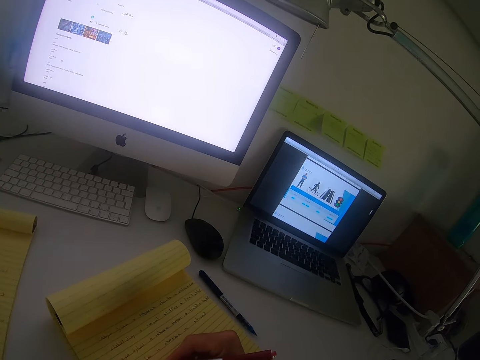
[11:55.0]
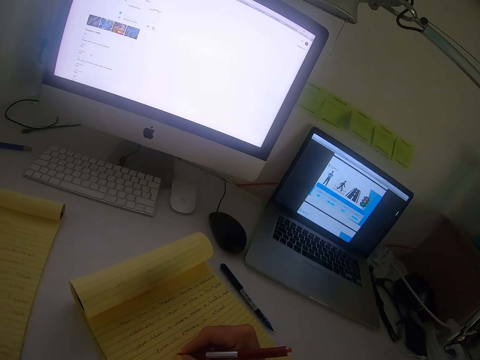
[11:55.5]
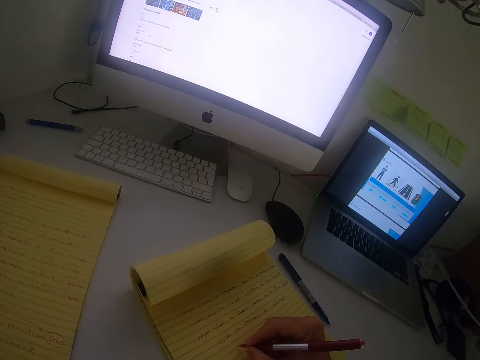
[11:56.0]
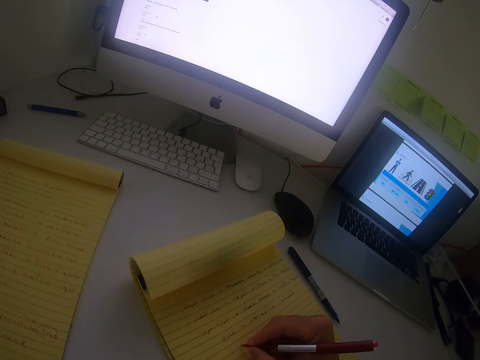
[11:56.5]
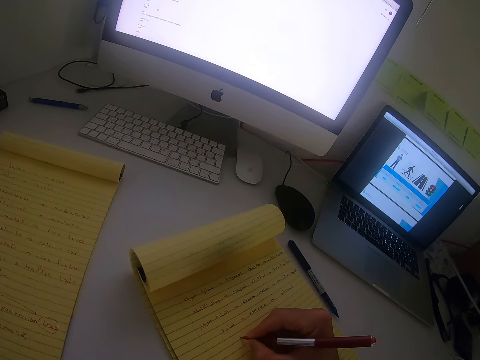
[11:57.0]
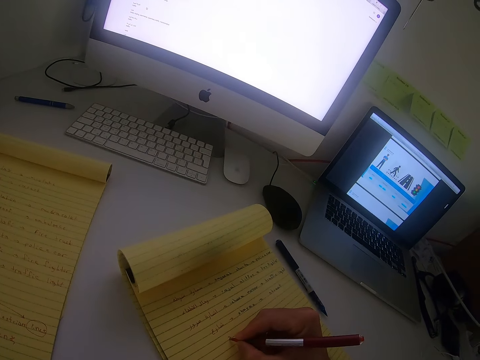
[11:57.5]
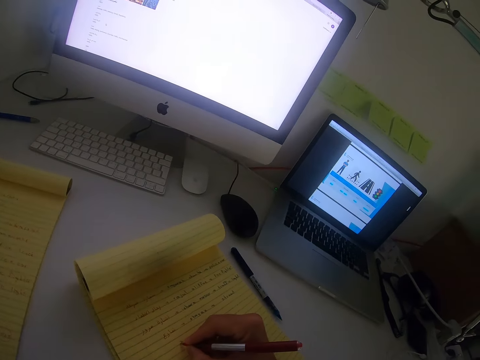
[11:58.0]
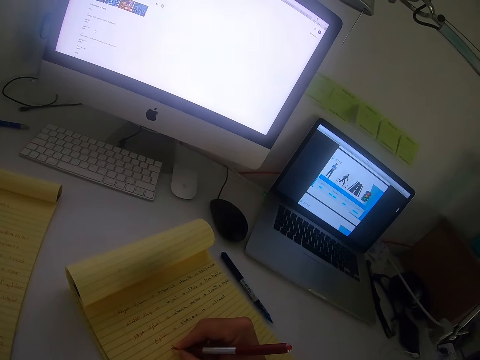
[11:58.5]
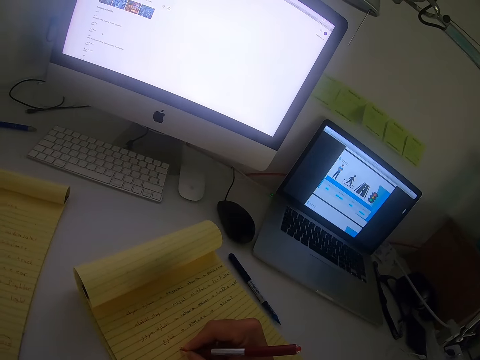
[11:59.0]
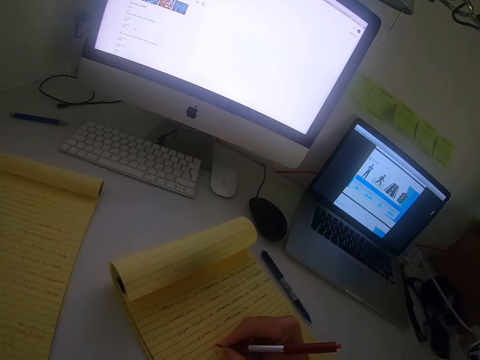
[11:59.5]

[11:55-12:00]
The camera wearer writes on the book with the red pen. They glance at the laptop.

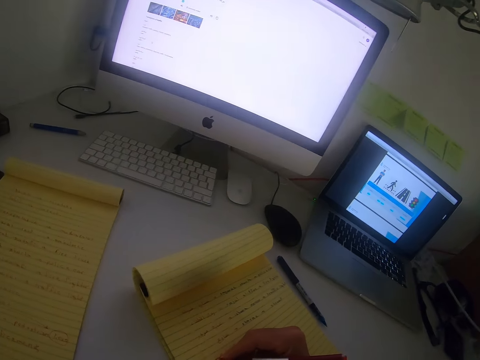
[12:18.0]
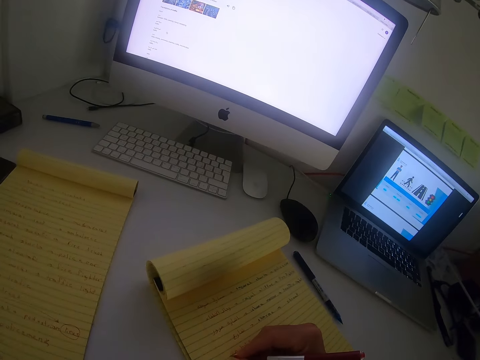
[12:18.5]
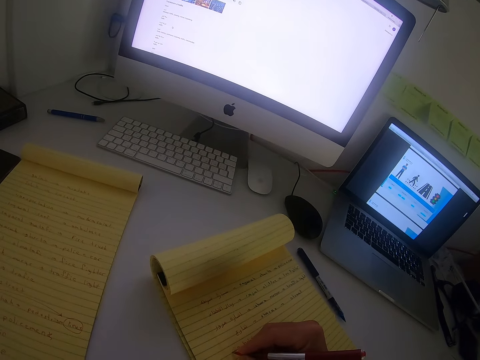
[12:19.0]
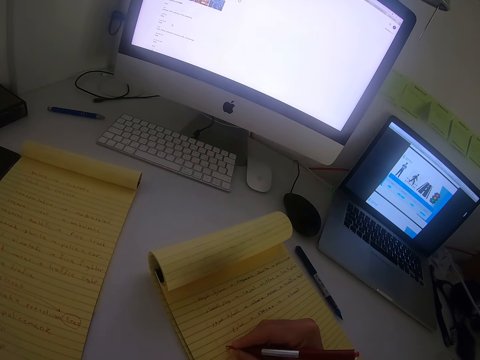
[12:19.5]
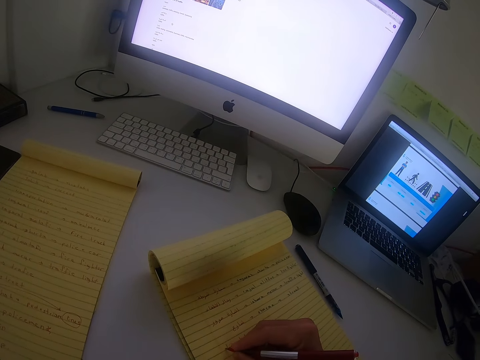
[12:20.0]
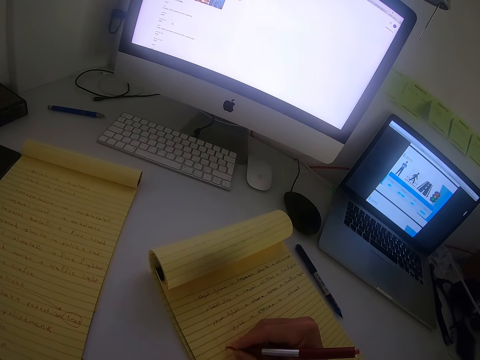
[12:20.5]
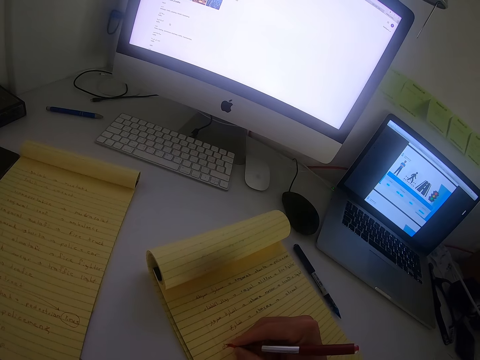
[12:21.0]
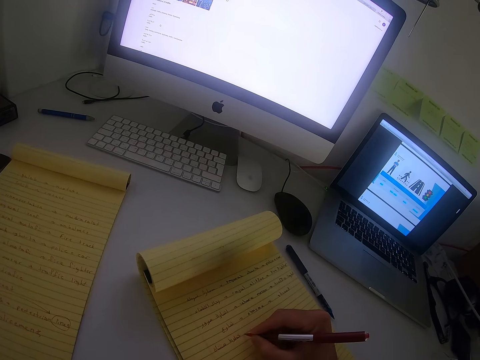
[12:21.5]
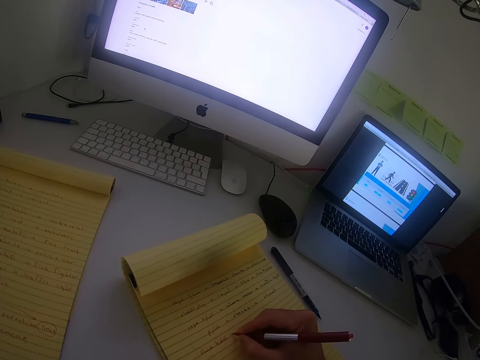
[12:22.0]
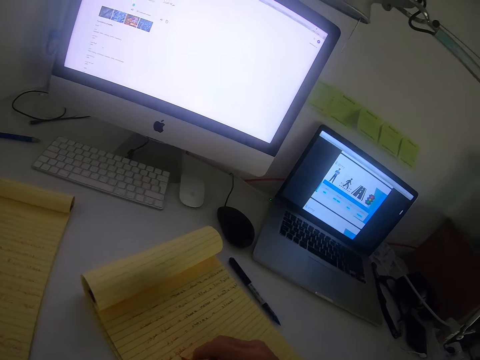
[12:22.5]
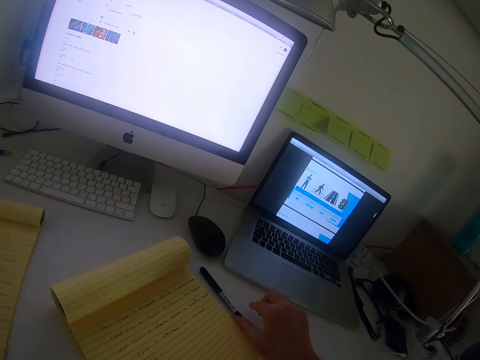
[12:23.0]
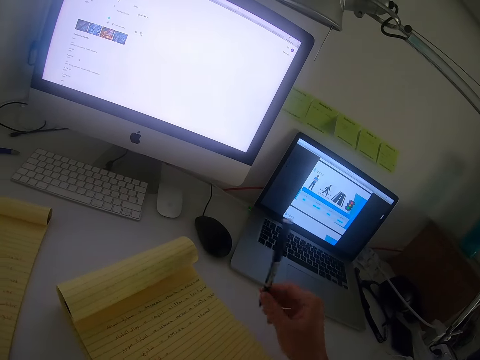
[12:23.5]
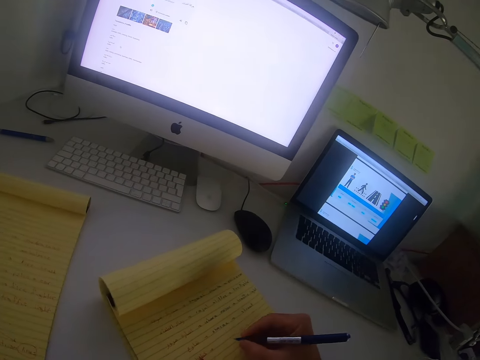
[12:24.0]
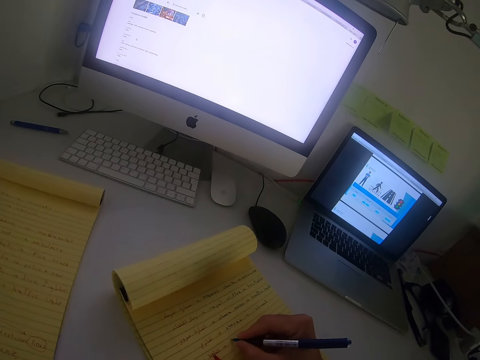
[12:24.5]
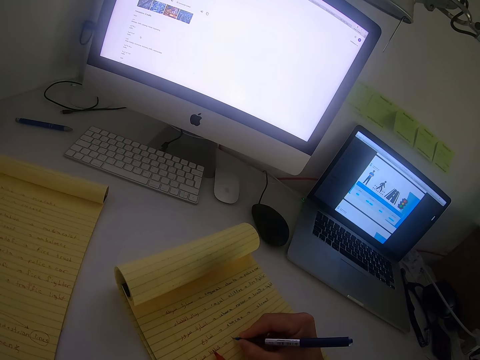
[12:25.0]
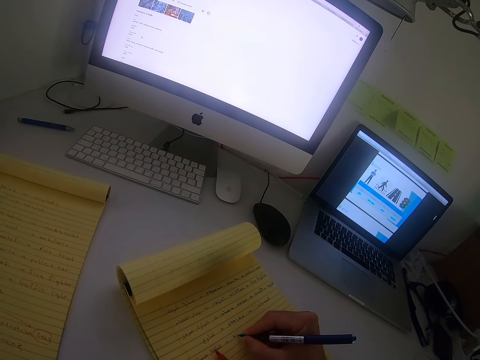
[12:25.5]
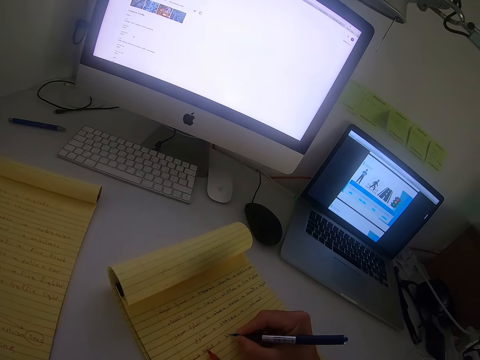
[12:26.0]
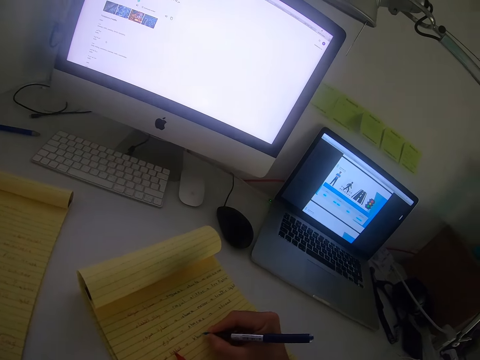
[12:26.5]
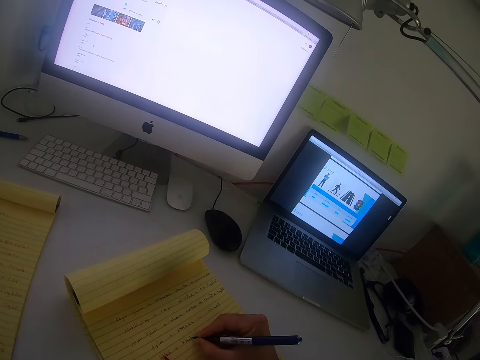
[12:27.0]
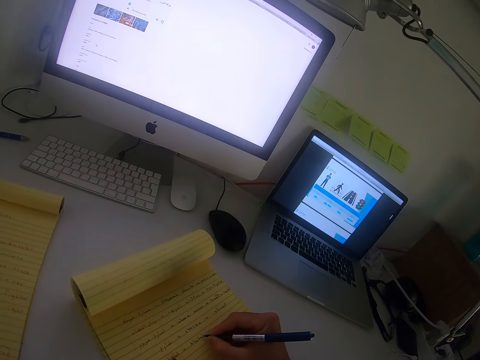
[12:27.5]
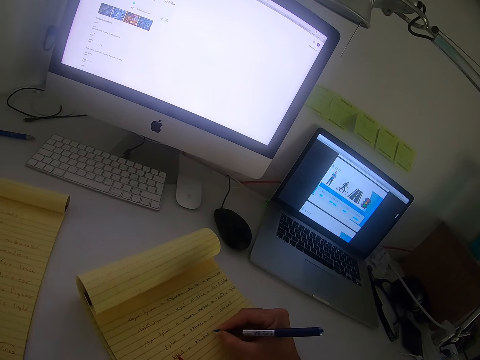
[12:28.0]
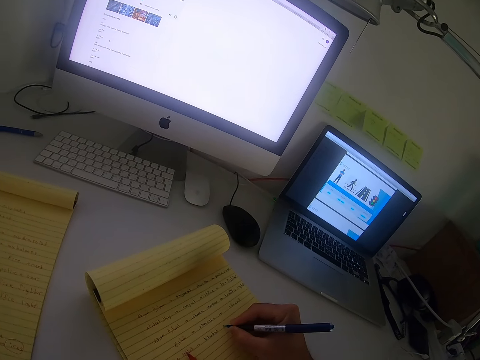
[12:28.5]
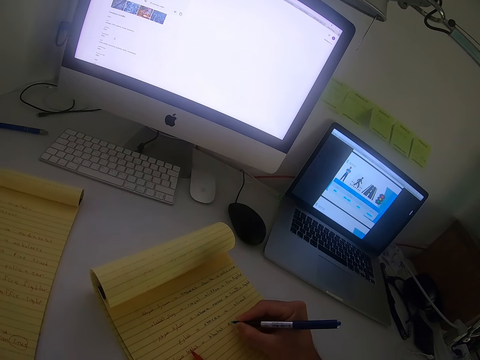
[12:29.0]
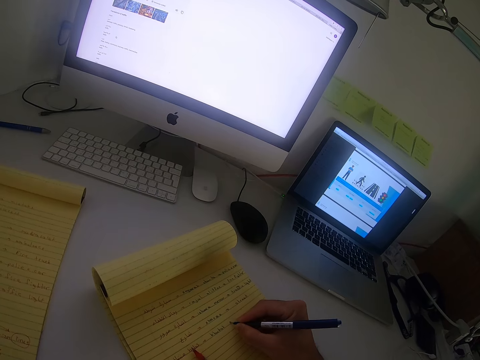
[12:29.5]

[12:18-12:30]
The camera wearer writes on the book with the red pen. They drop the red pen on the book. They pick up the blue pen. They write on the book with the blue pen.

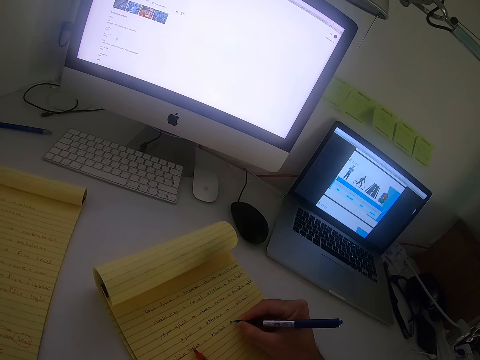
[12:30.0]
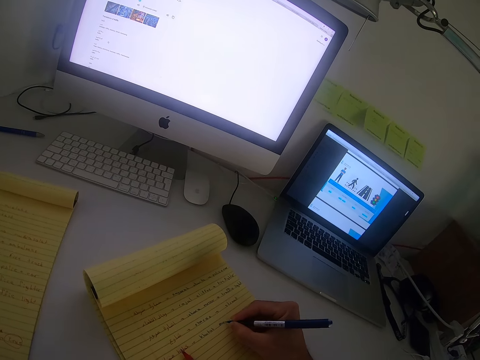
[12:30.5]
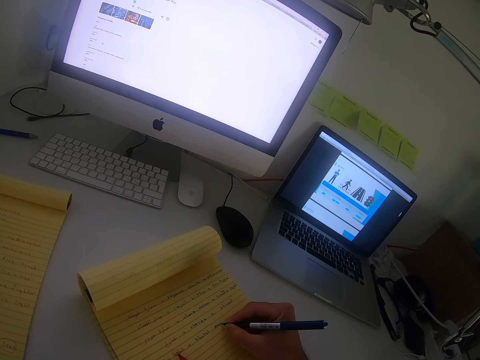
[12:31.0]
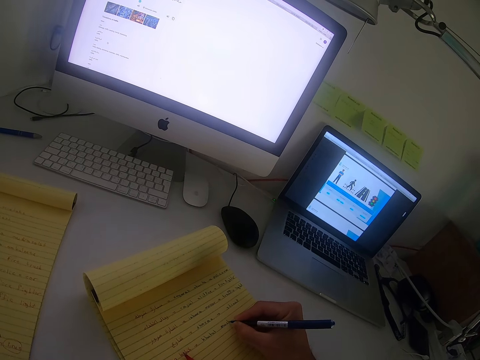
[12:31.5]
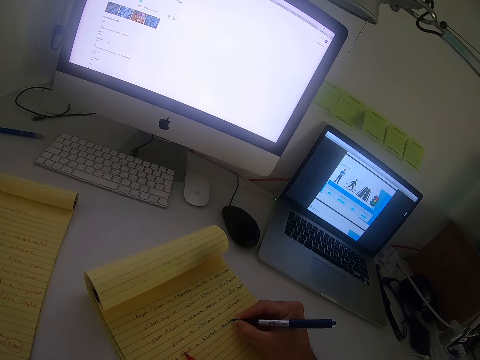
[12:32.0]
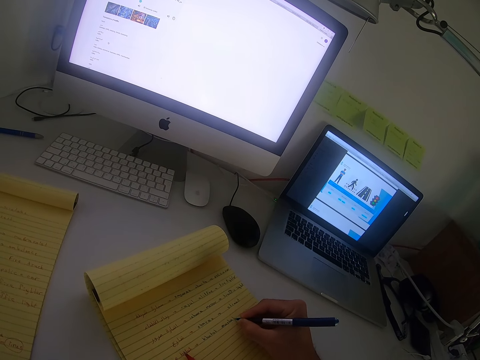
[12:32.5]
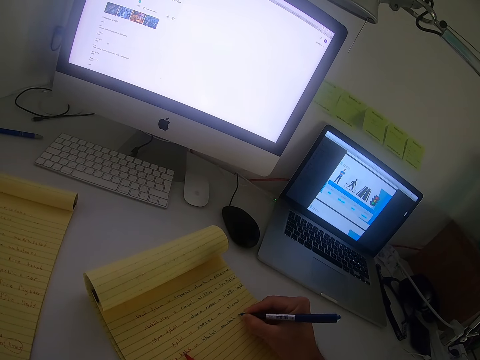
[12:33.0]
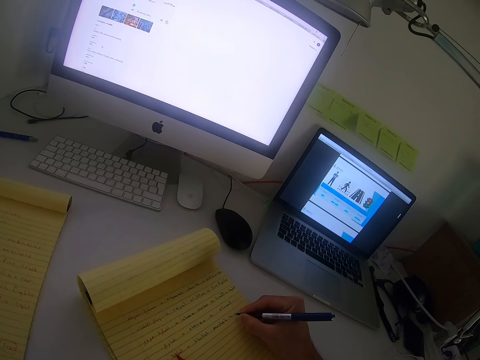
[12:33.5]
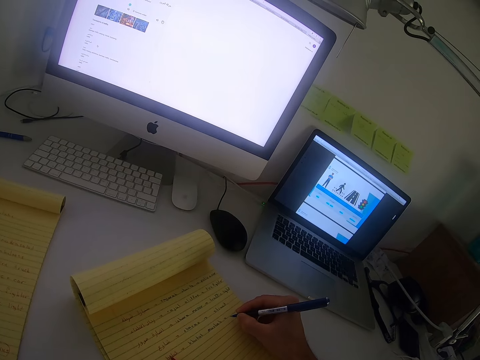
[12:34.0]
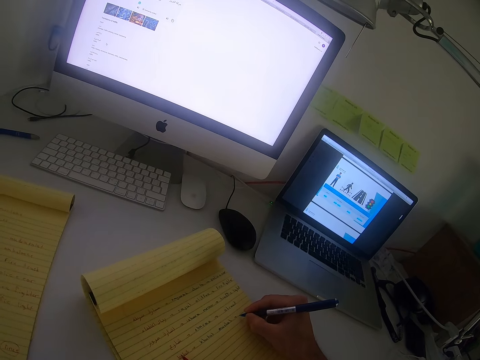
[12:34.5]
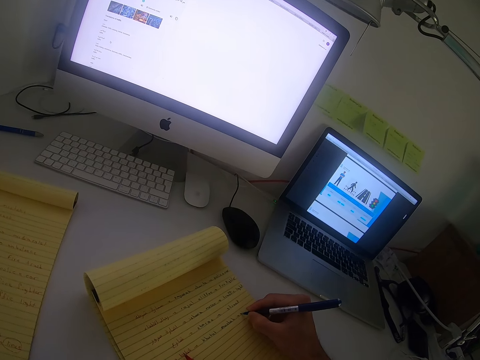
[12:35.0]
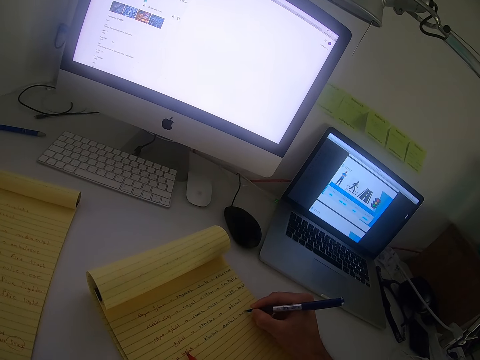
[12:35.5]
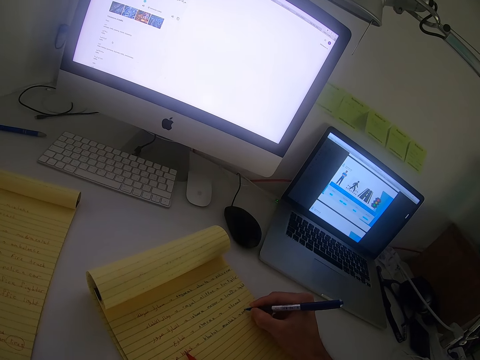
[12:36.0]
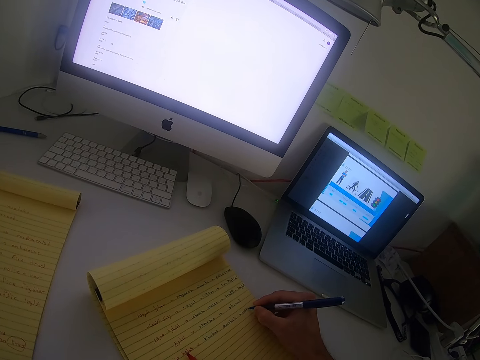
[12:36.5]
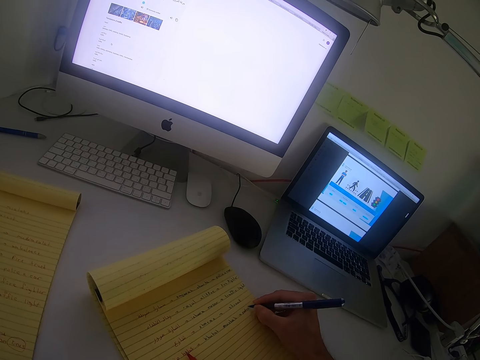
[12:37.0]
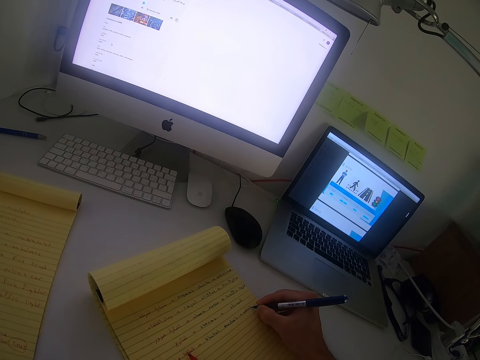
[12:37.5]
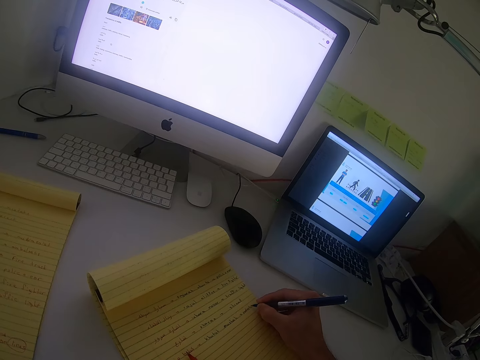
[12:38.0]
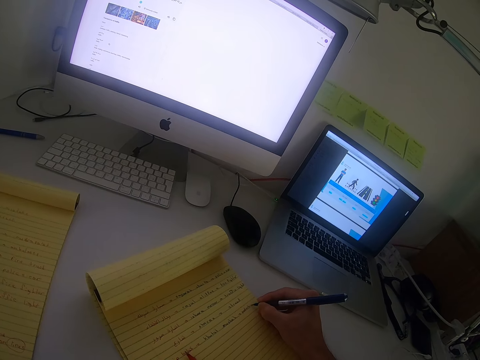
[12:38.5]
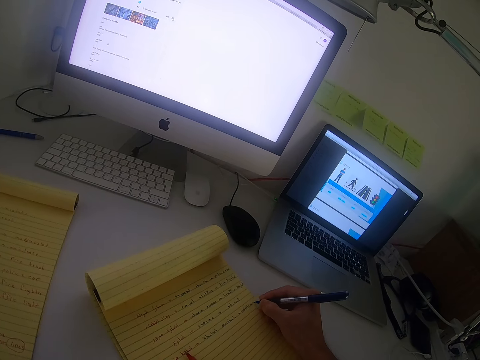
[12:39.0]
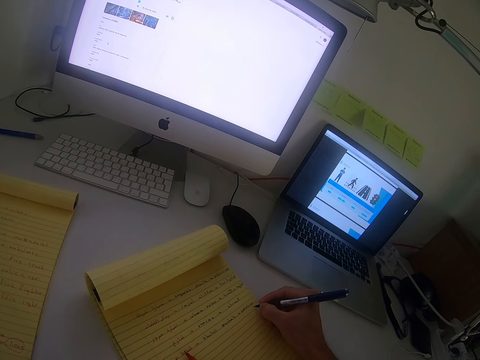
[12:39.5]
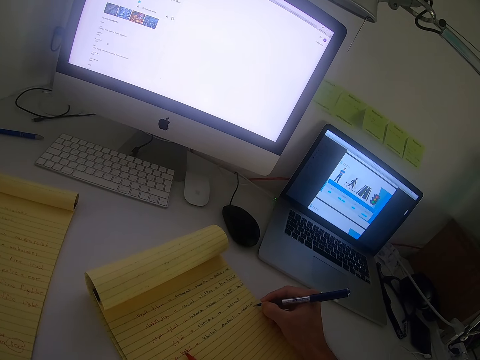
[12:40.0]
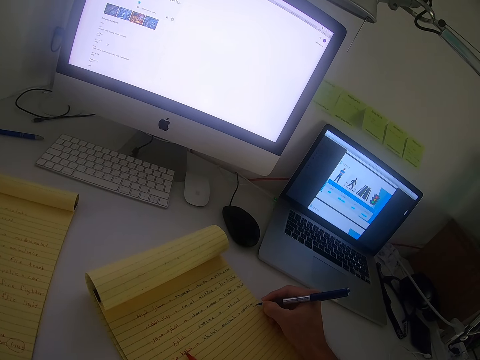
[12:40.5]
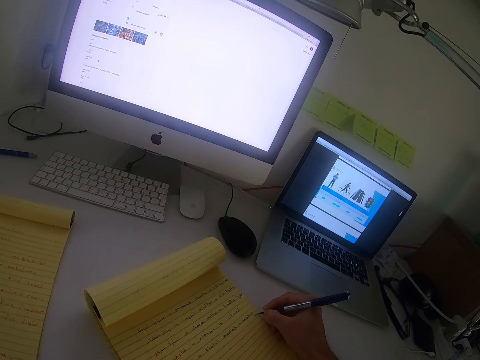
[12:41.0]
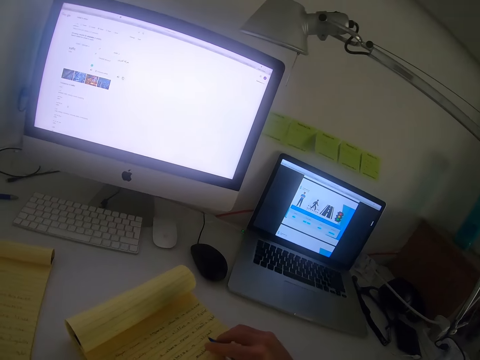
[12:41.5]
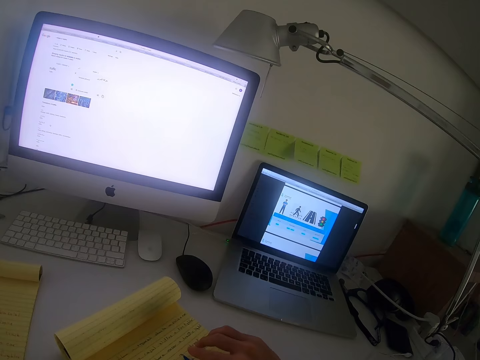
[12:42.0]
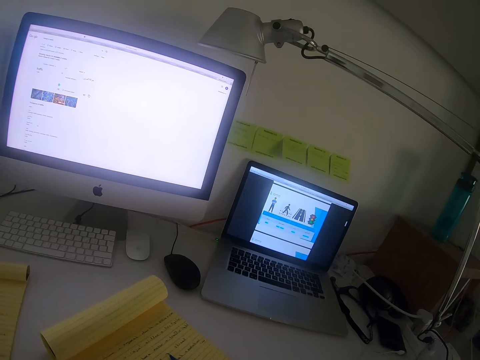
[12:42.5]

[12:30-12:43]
The camera wearer drops the blue pen on the book.
